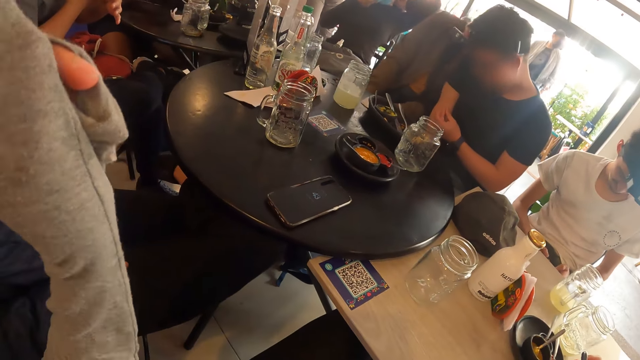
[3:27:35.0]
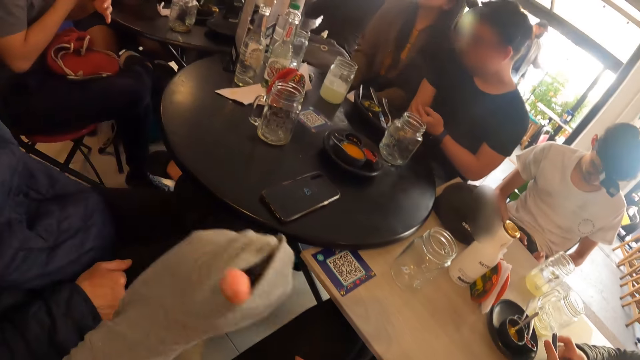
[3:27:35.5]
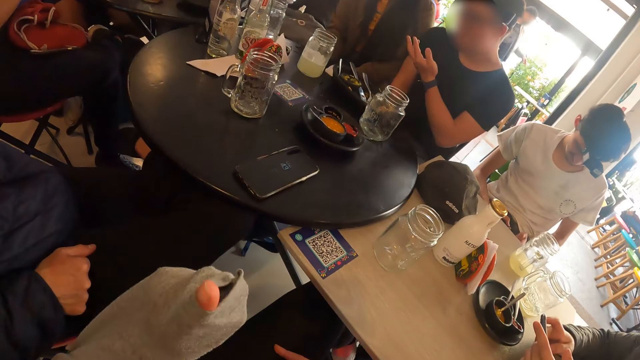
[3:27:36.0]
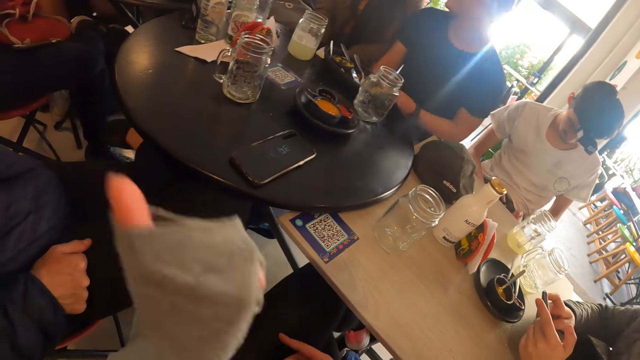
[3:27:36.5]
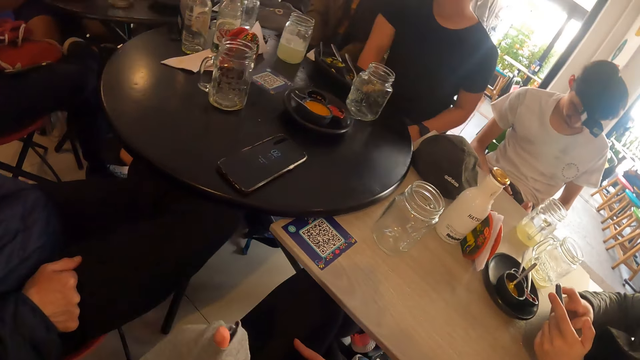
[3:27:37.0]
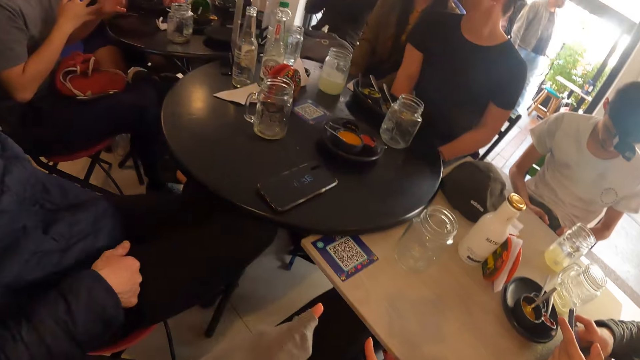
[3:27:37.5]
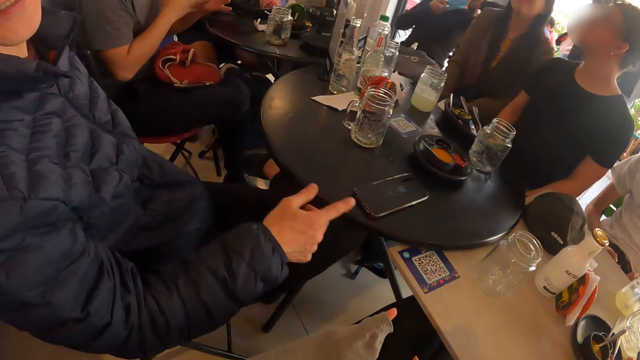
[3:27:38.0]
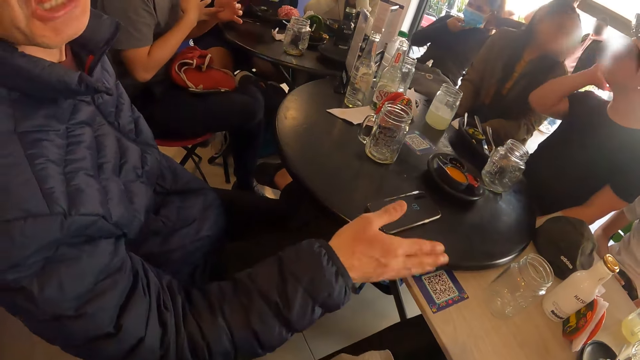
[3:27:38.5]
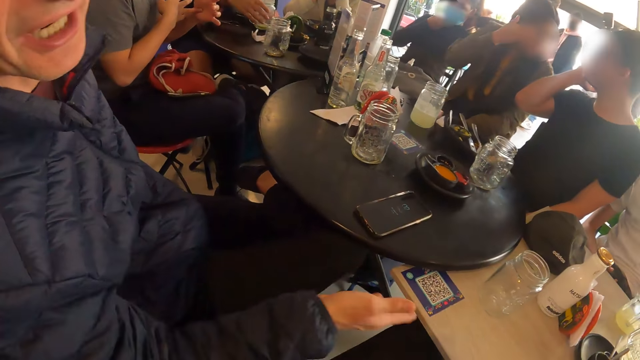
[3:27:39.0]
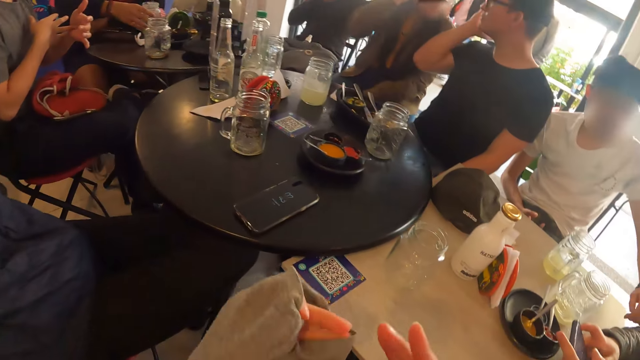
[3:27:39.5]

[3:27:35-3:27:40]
The camera wearer points at the man.

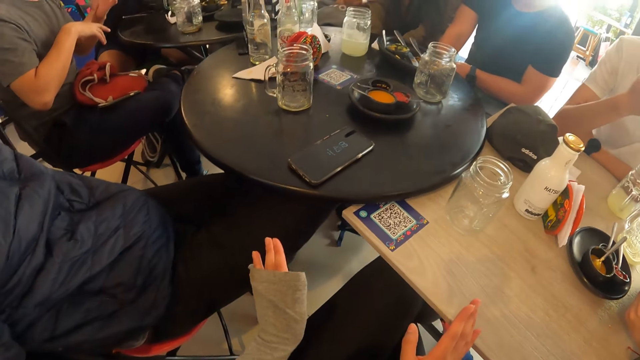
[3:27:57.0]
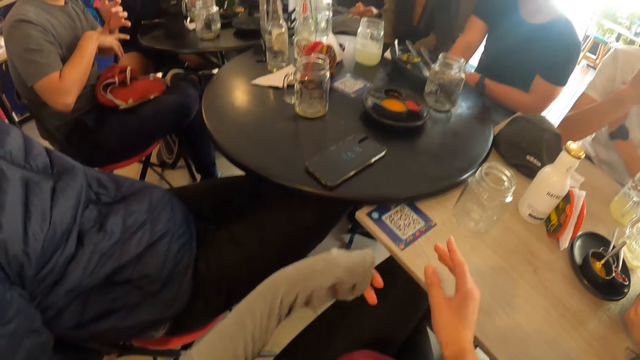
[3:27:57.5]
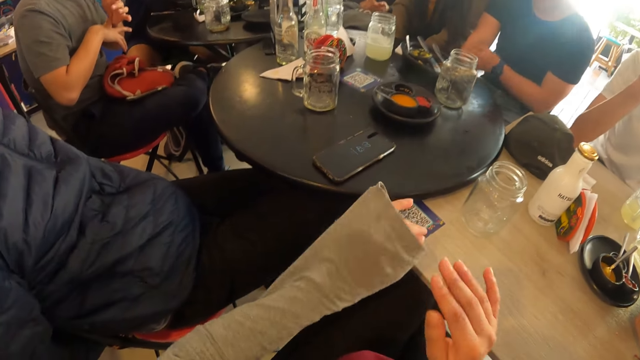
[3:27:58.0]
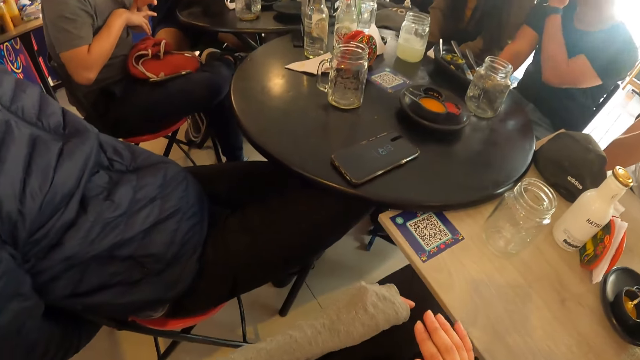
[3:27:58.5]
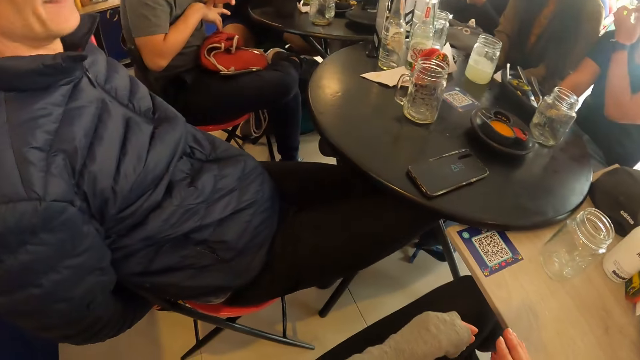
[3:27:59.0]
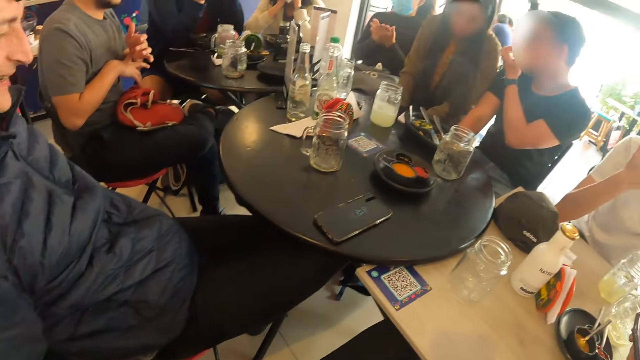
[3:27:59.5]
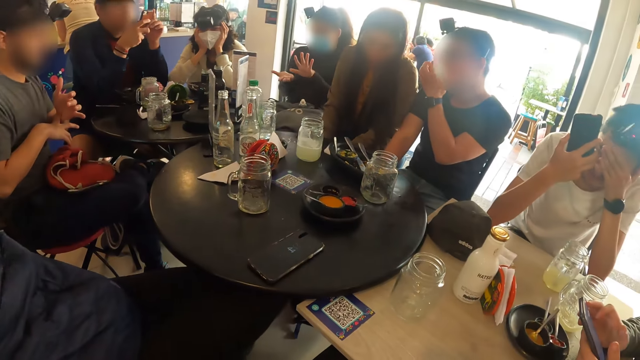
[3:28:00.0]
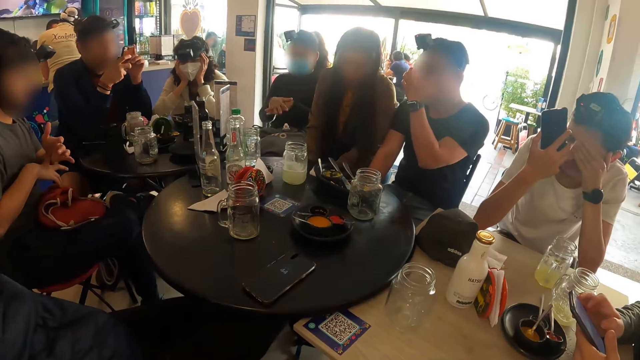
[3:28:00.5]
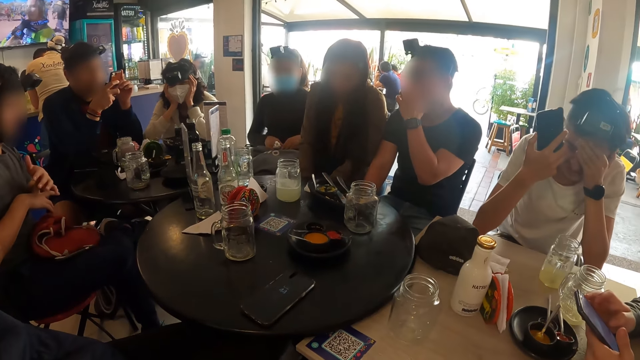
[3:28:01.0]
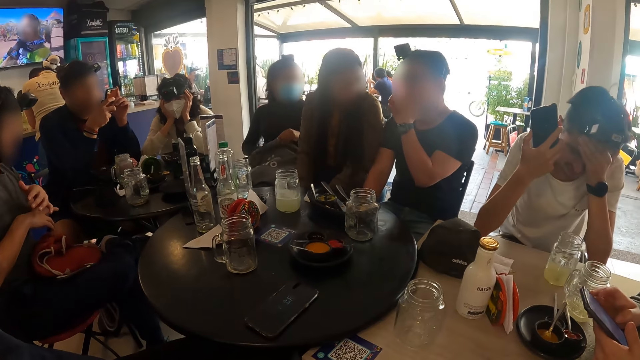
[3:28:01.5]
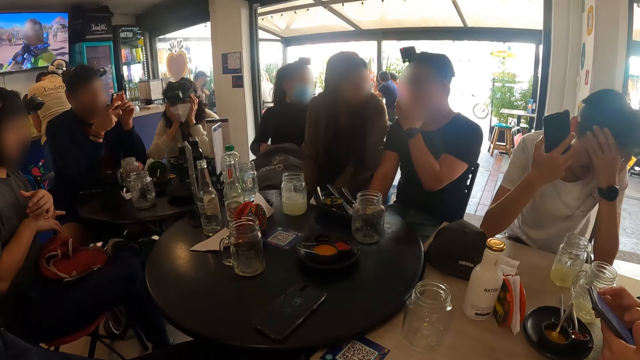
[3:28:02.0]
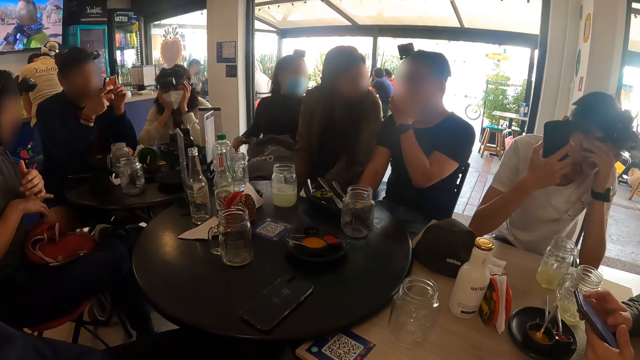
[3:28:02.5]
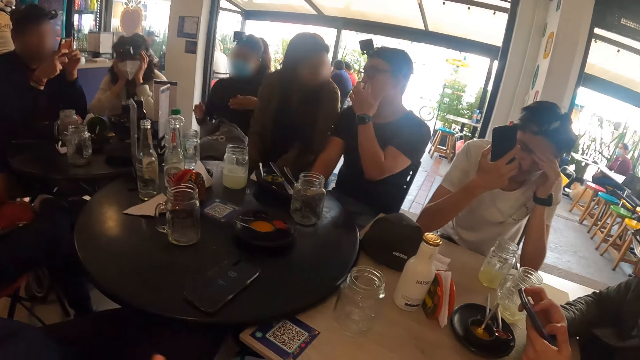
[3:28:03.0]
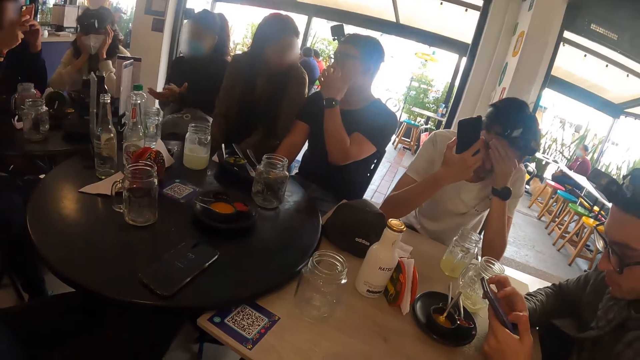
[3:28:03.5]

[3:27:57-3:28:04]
The man touches his face with his left hand.

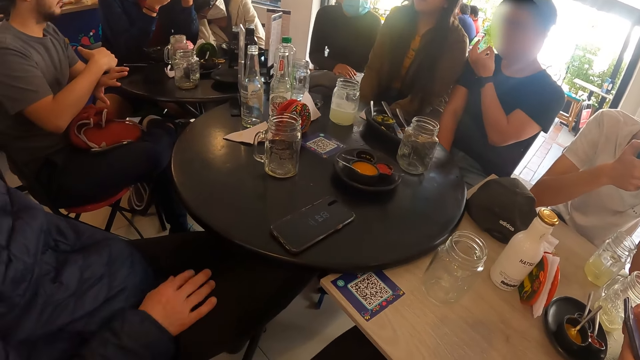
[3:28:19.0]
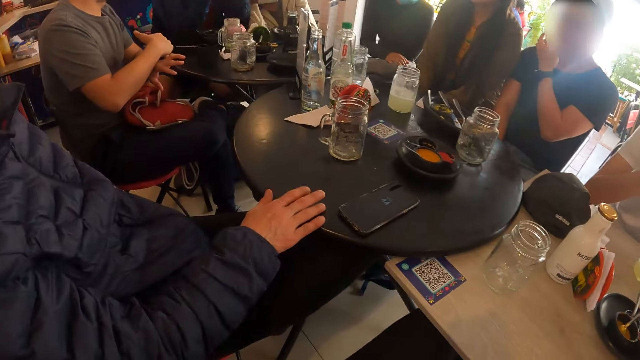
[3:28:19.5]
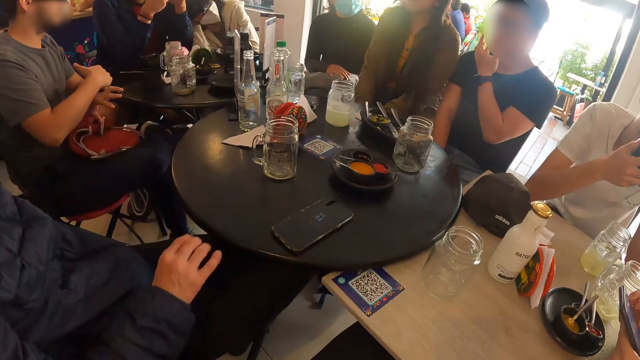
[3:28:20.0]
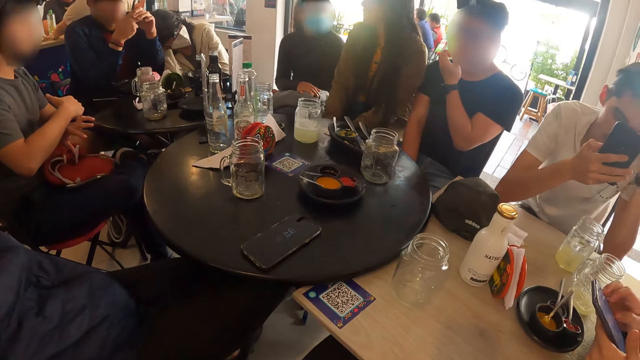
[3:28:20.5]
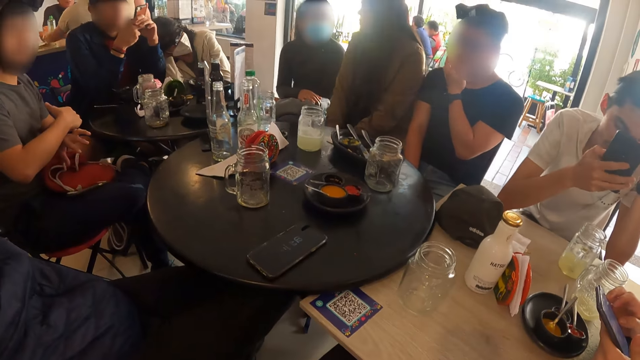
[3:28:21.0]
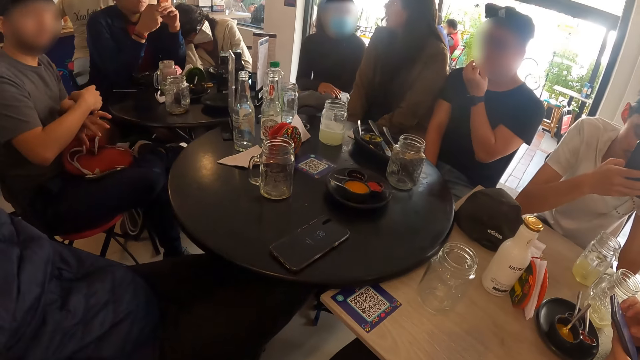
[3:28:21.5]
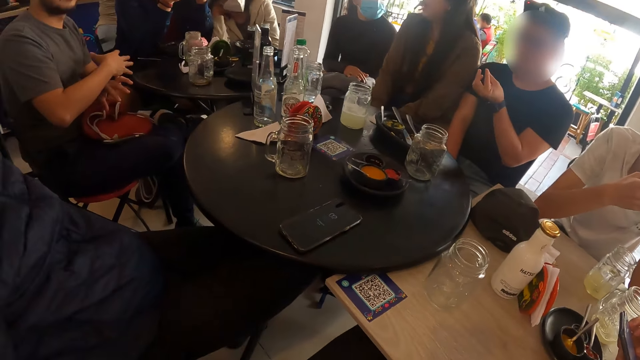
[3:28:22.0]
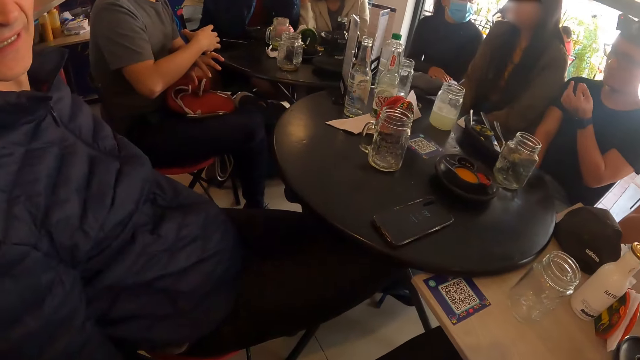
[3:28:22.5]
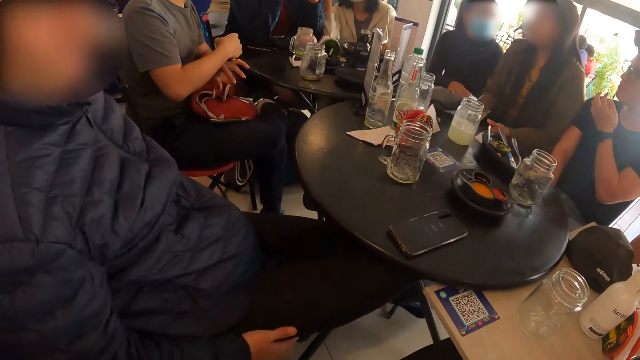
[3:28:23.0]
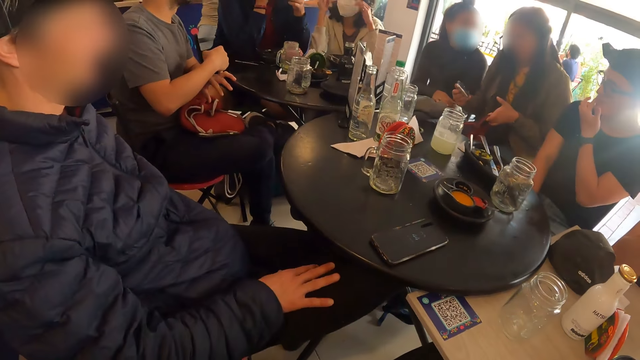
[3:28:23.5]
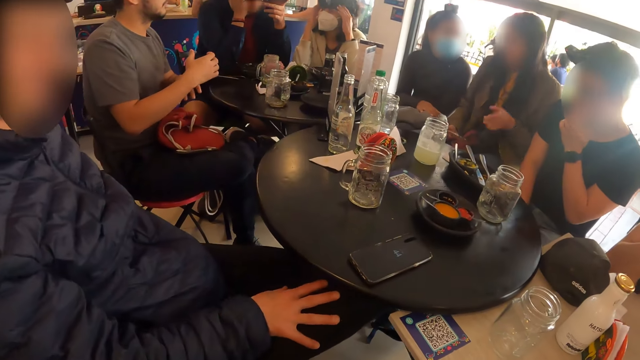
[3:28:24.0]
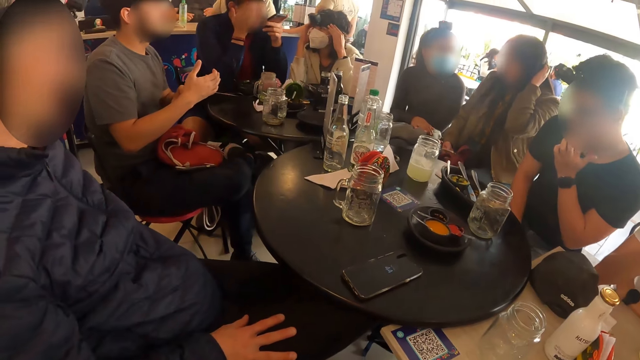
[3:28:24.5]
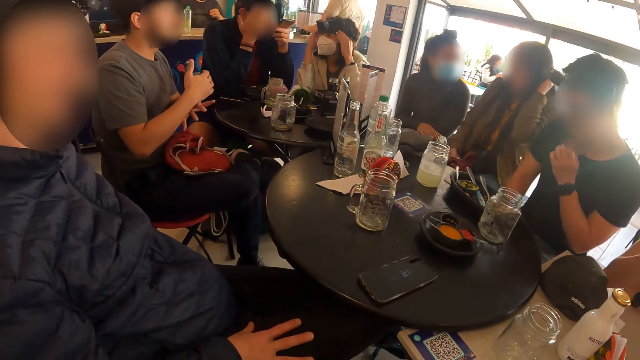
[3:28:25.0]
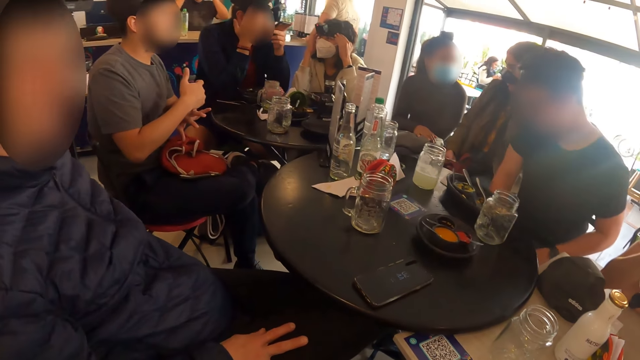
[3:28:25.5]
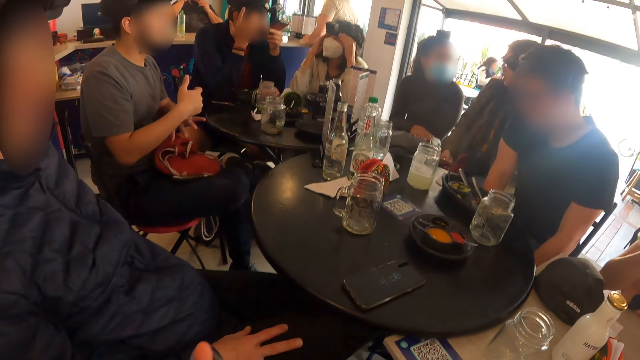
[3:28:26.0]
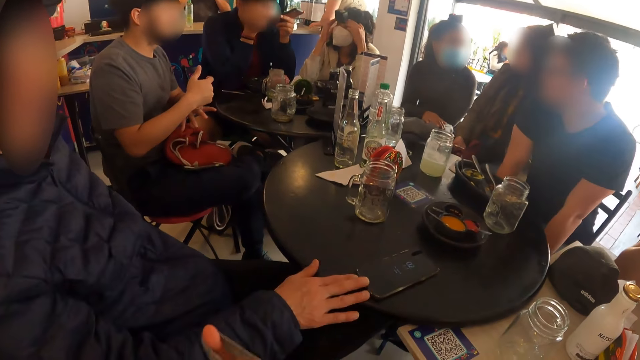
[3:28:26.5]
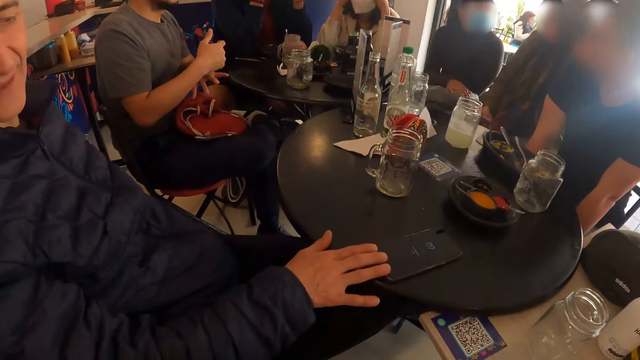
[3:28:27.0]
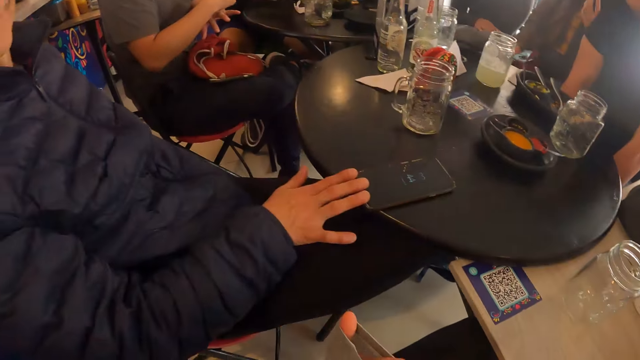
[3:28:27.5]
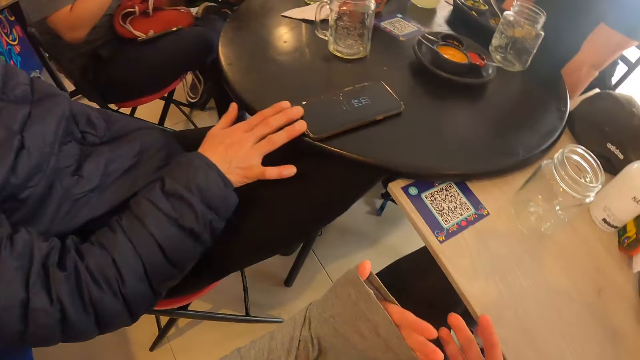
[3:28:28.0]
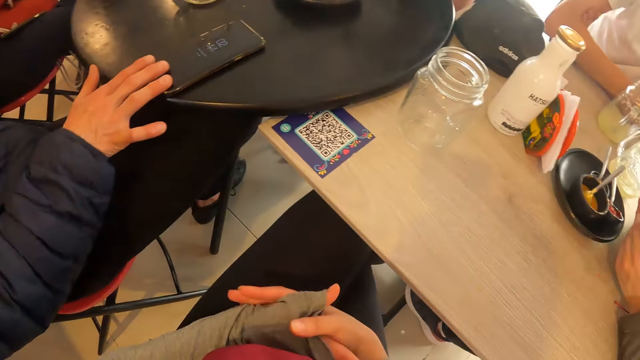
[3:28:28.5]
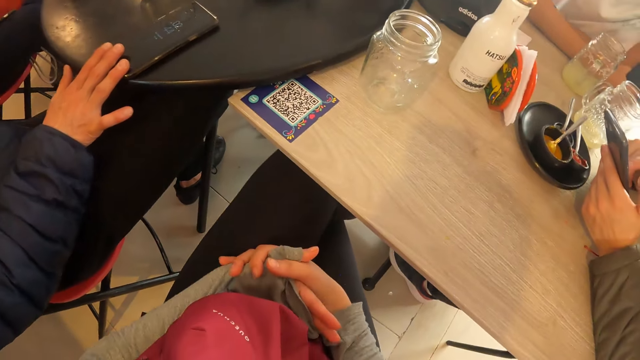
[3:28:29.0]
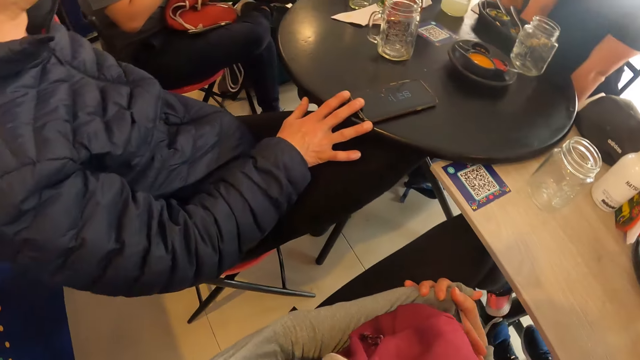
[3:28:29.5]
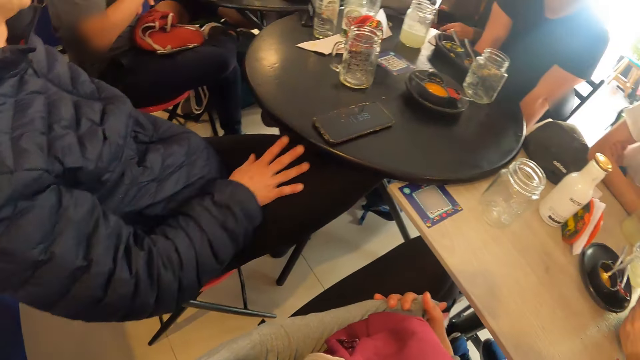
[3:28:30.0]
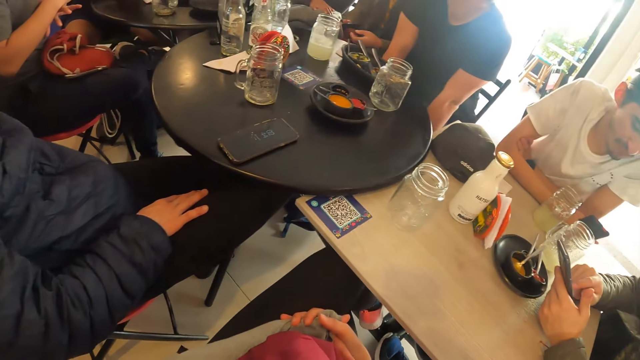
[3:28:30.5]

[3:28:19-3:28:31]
The camera wearer sits down. The man moves a phone on a table with his right hand.
